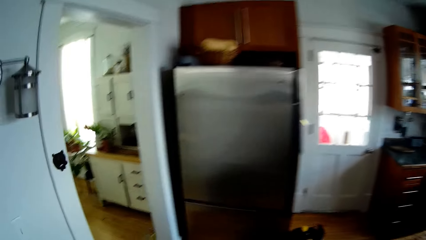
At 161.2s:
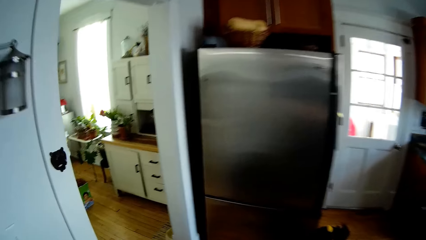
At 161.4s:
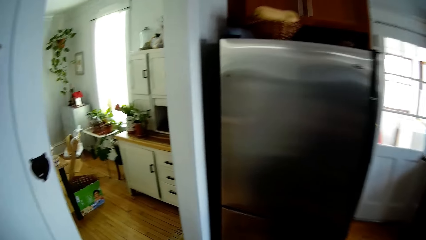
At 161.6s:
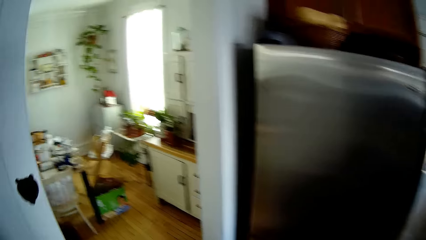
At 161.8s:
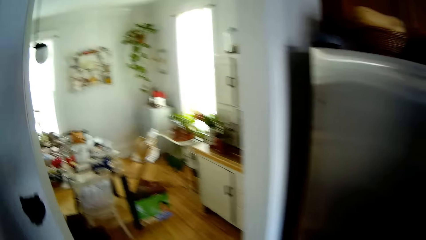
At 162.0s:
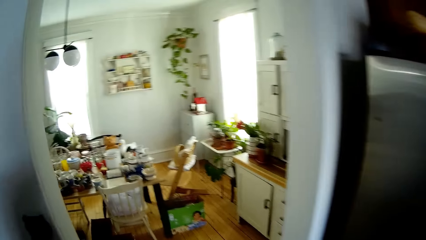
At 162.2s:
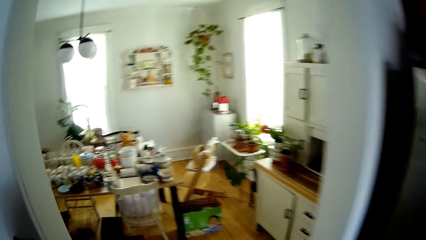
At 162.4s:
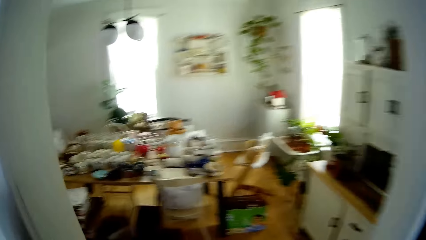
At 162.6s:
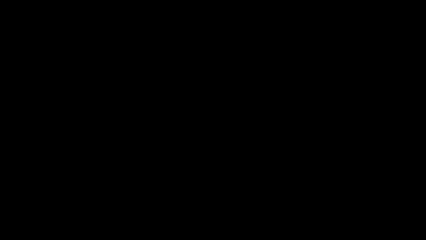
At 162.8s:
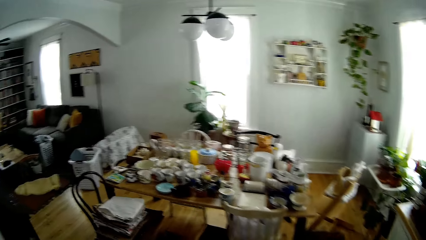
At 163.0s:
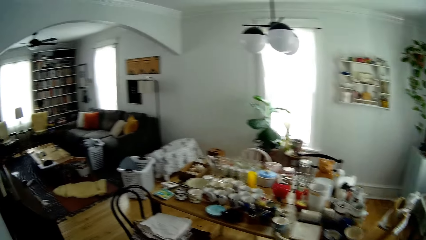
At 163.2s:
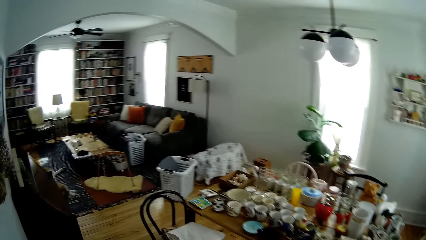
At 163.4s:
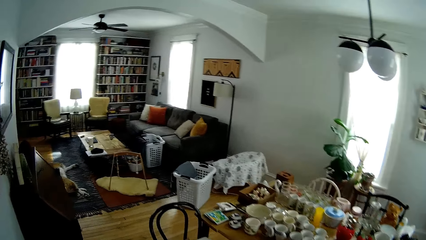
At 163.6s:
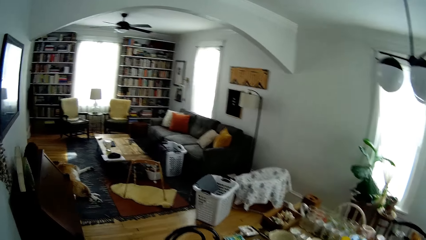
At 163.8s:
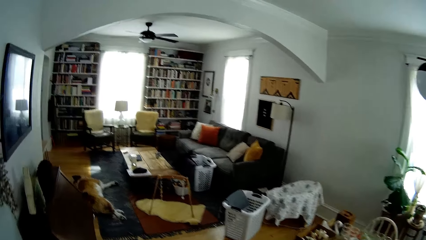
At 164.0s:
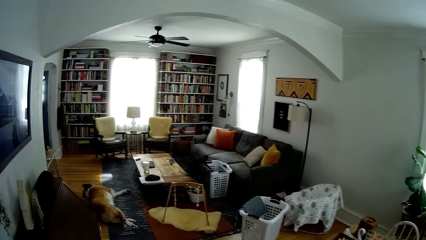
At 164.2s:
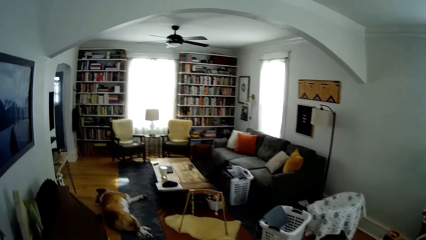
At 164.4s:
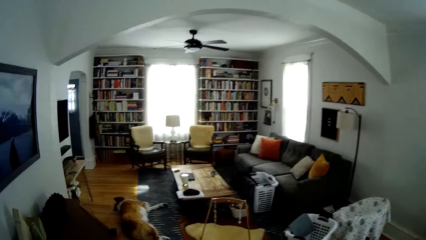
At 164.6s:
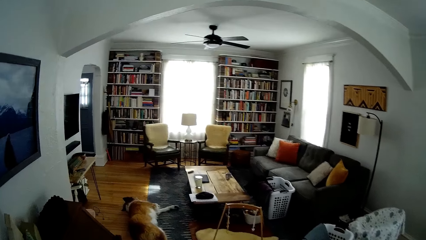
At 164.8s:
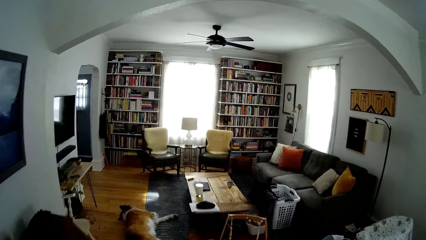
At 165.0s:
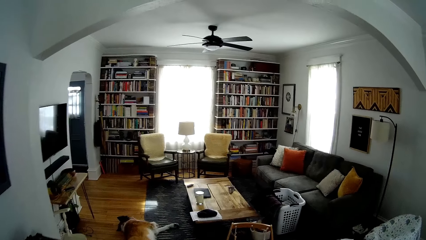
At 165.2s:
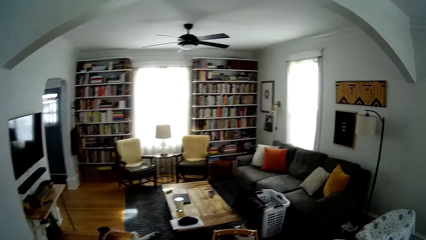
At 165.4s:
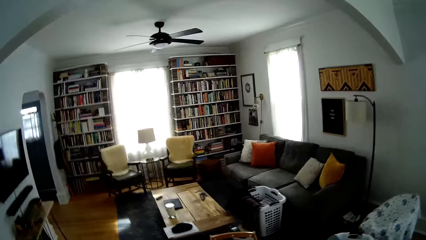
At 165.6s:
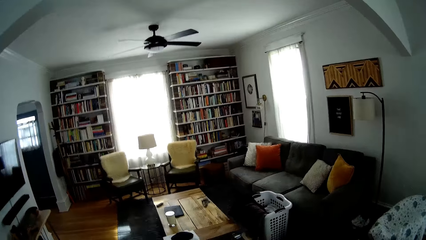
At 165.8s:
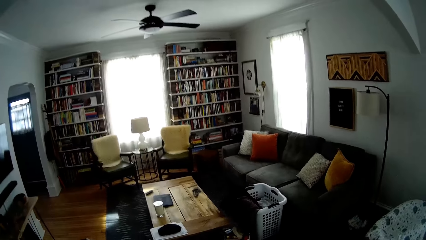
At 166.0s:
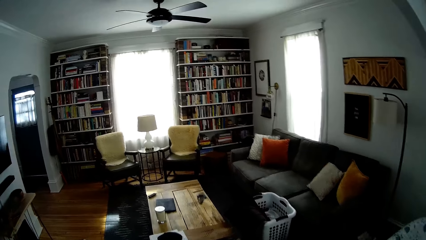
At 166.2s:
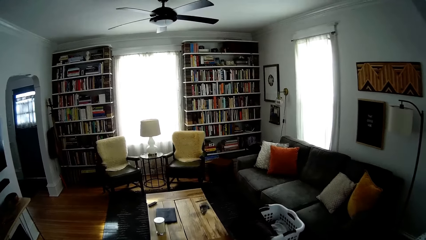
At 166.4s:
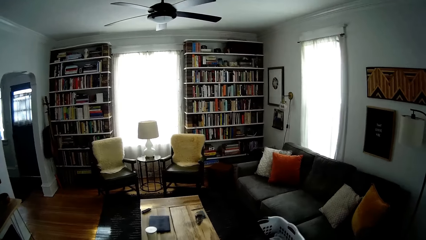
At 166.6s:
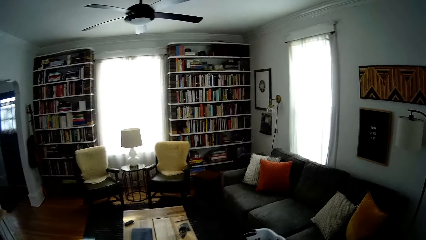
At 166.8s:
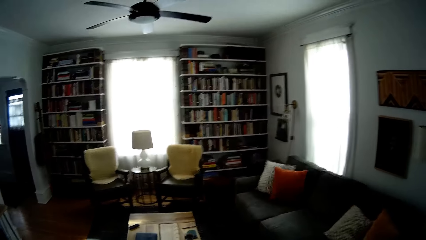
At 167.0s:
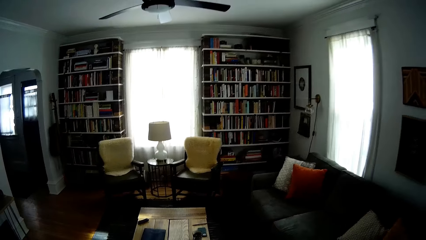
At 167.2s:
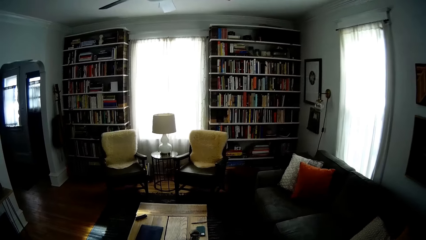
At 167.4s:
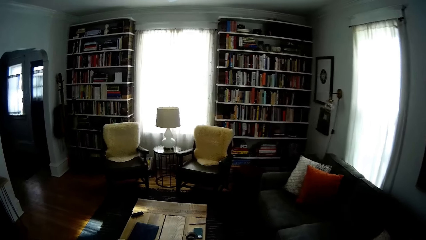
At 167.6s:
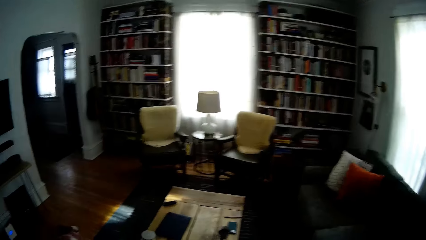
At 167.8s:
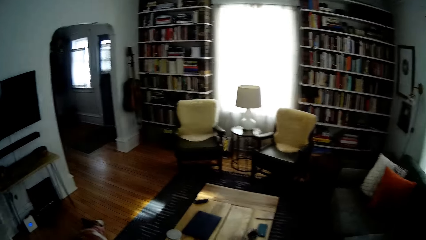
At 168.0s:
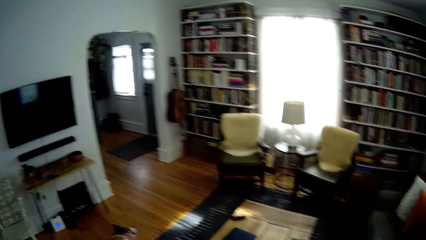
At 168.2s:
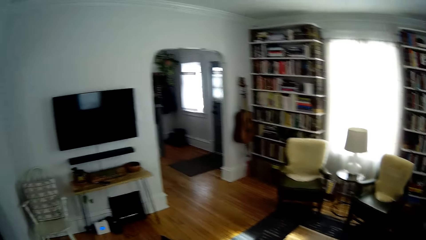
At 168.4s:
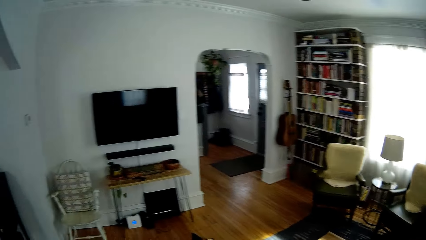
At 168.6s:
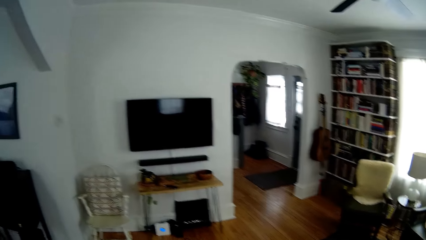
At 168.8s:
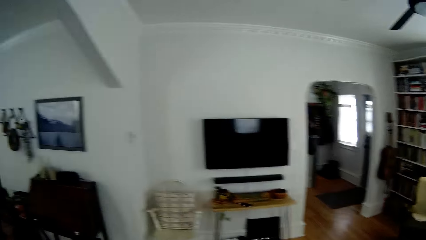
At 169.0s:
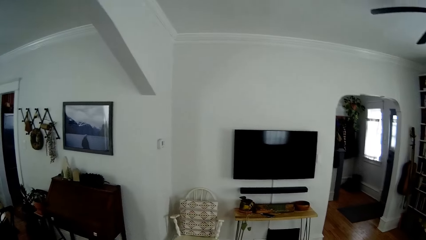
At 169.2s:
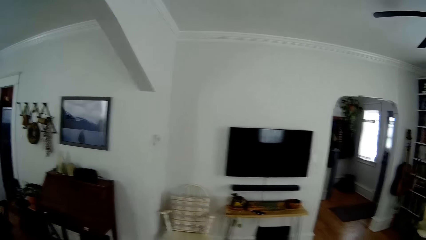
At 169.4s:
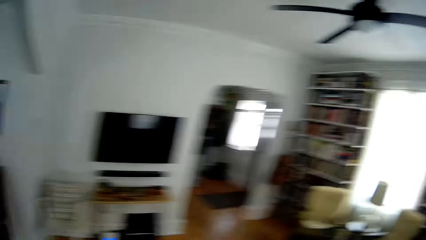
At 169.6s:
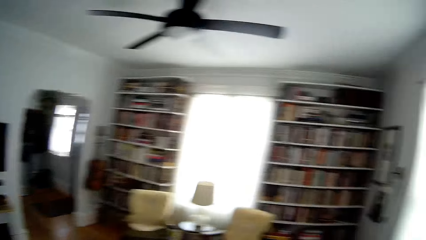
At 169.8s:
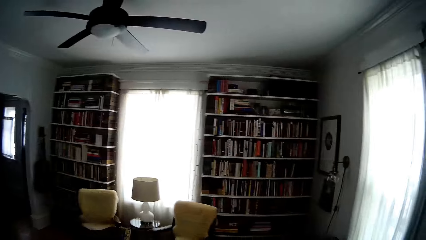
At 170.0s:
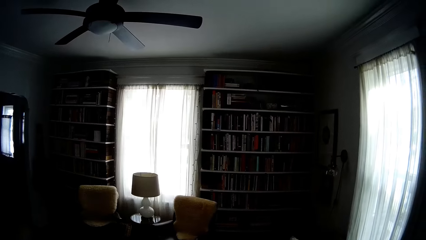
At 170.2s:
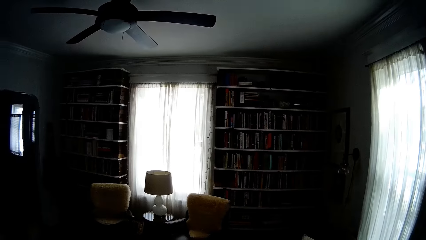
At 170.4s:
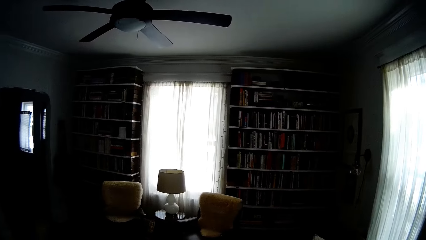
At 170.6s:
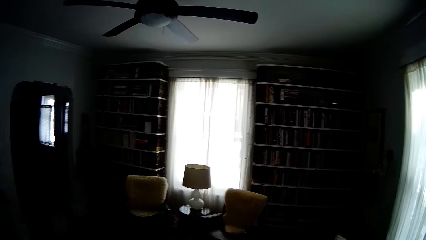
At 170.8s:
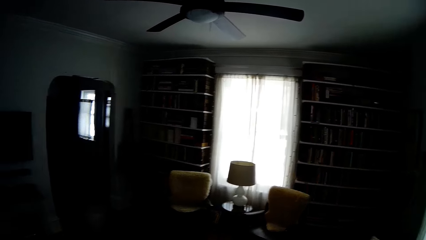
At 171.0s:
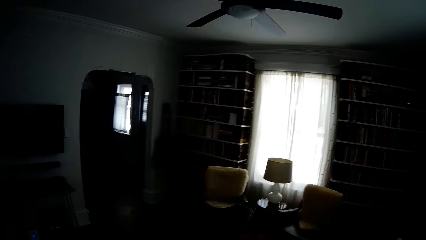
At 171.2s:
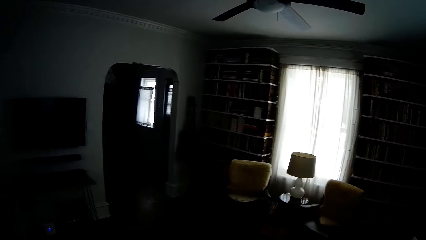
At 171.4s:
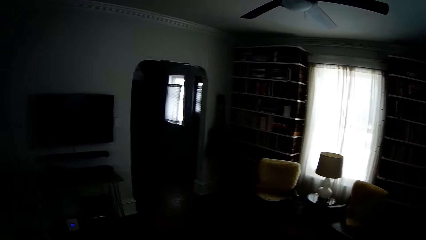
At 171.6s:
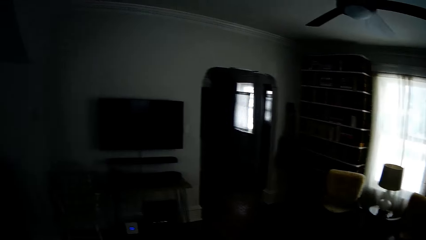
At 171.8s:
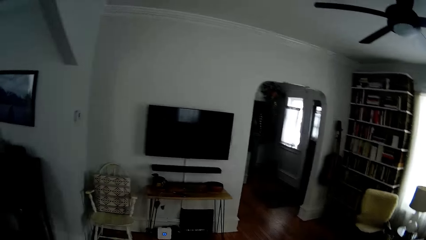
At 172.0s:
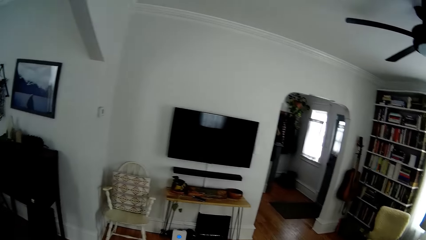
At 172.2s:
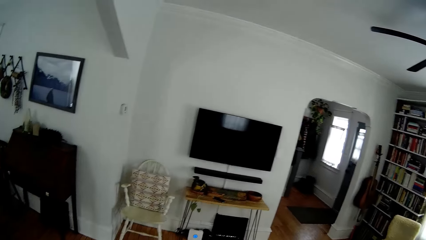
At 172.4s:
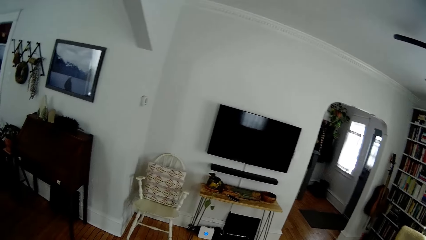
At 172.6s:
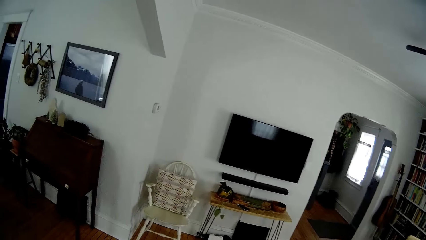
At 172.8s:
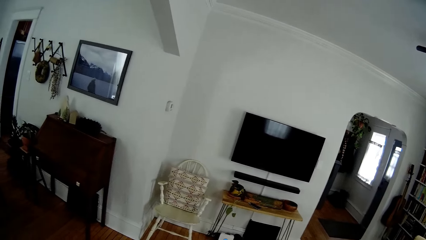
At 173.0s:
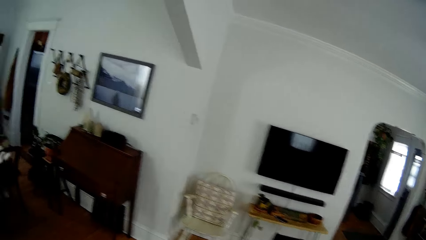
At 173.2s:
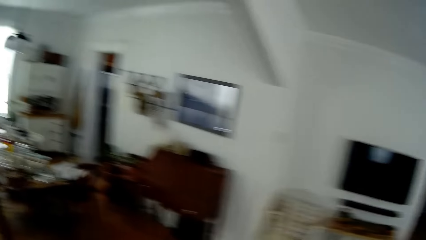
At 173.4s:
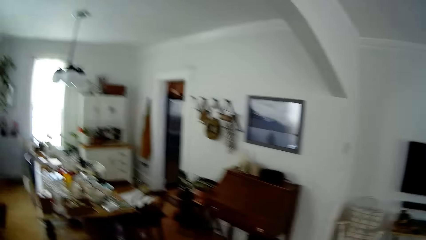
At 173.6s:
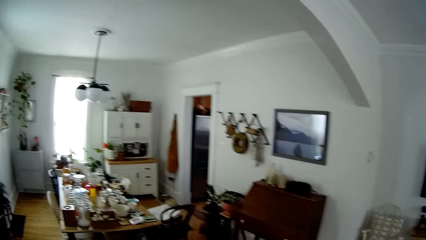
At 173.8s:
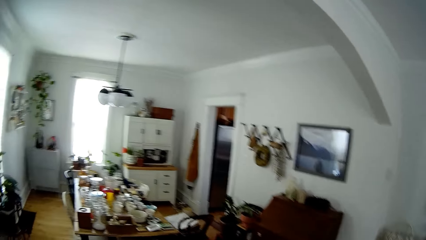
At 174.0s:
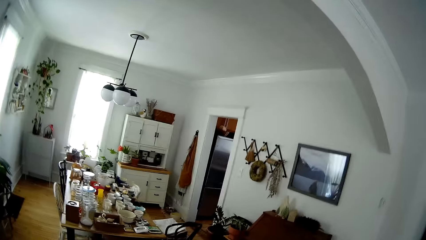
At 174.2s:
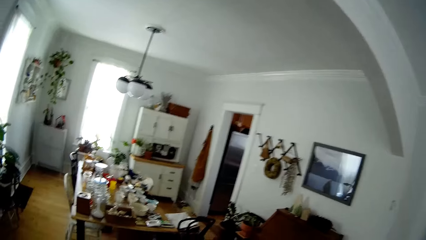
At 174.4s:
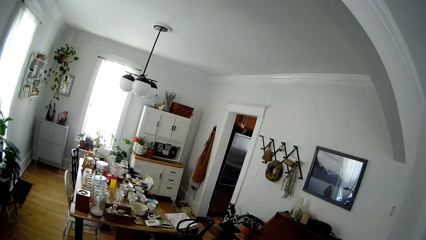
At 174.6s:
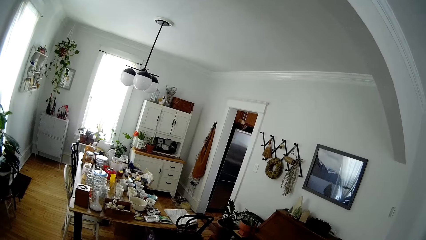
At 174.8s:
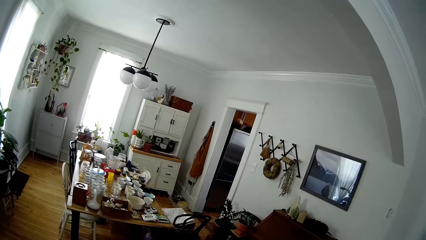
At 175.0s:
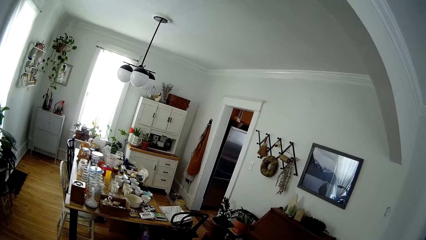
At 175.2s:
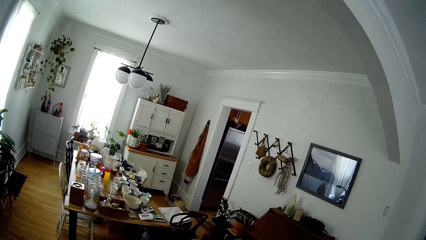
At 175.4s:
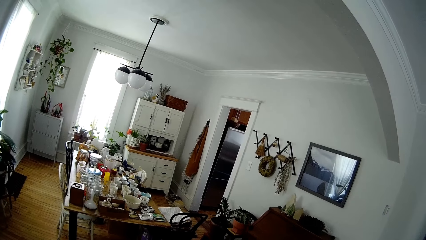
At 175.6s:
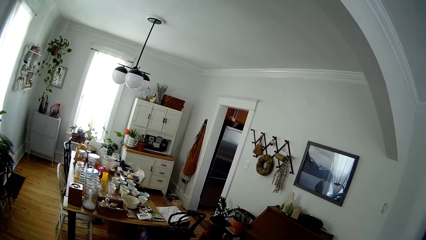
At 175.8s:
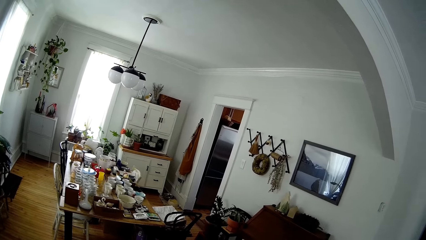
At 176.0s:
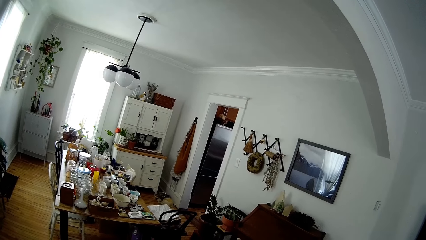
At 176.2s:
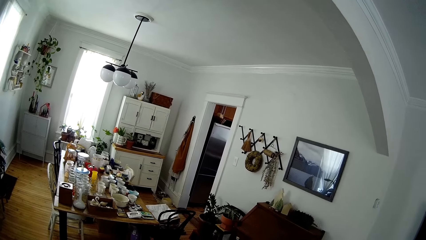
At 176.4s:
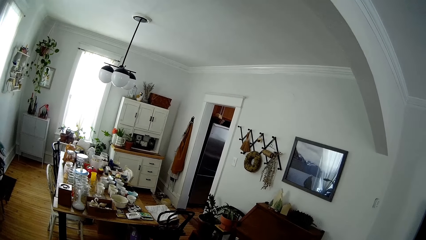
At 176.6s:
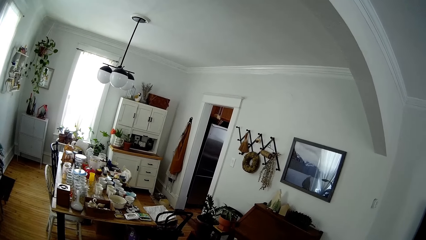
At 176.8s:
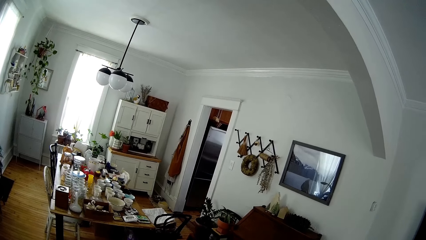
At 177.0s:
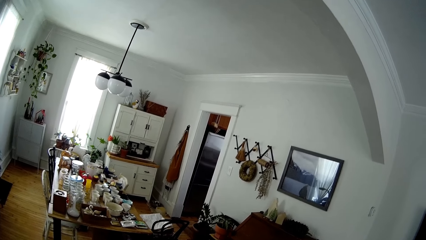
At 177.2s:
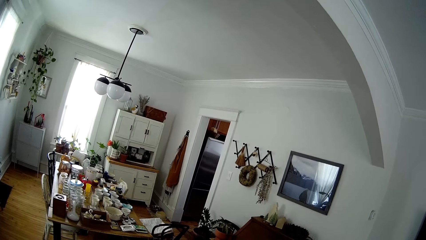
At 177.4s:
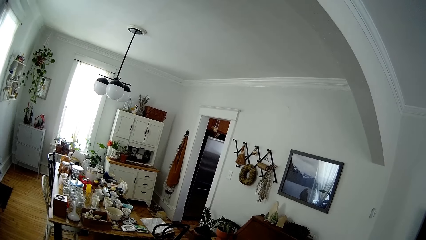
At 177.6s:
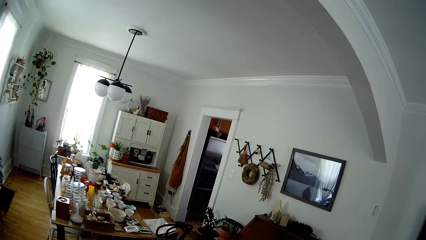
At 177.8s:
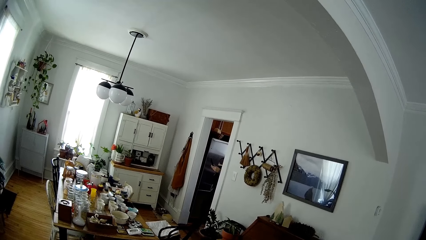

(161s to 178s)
The camera wearer walks out of the kitchen into the living room through the dining area. They walk. The woman converses with the camera wearer. The camera wearer looks around.
